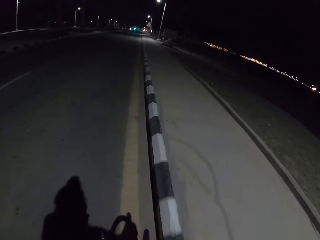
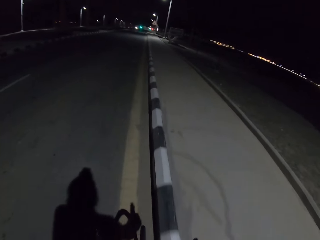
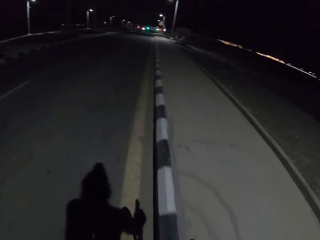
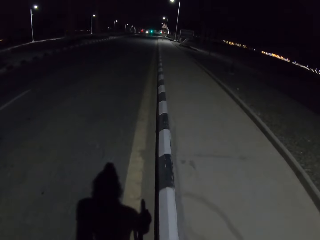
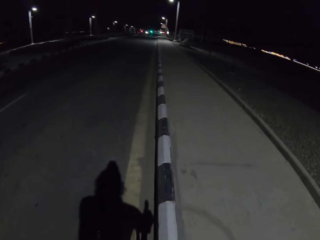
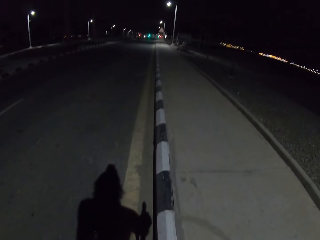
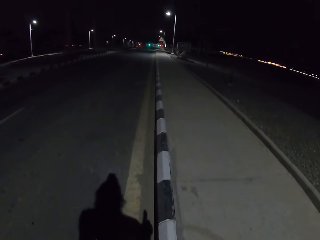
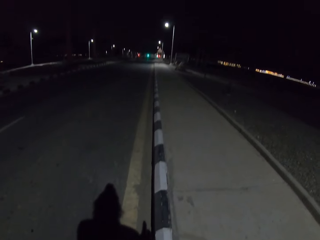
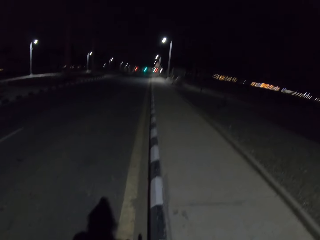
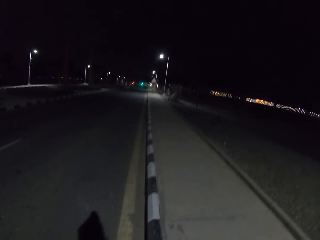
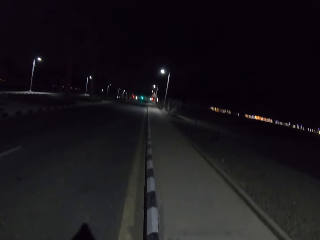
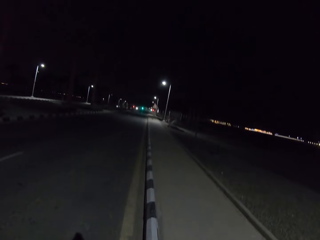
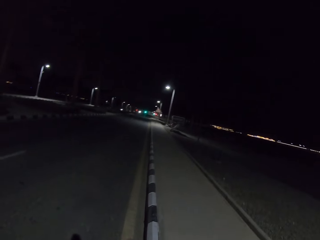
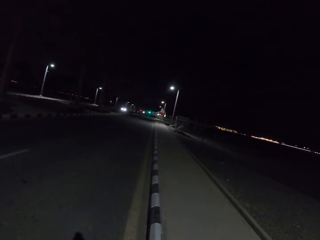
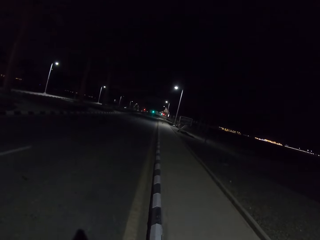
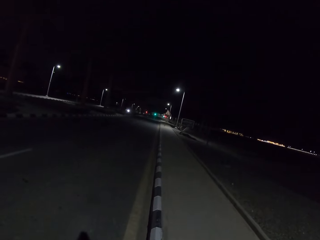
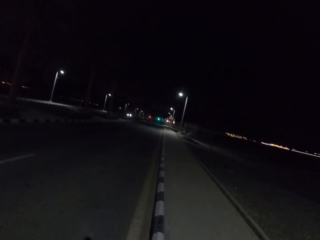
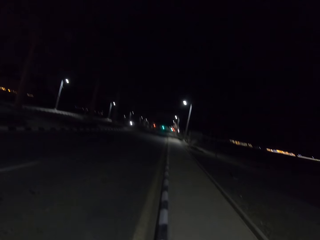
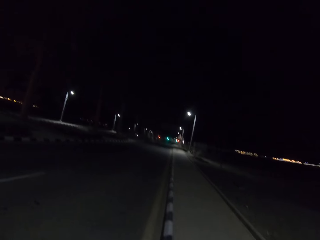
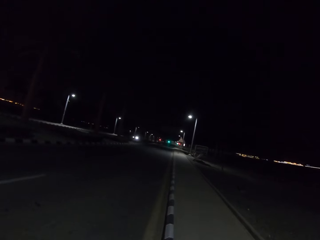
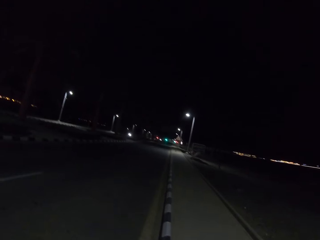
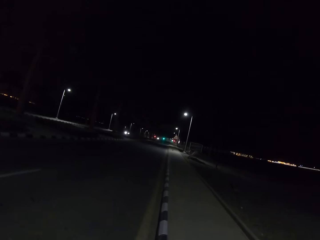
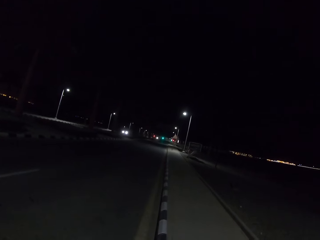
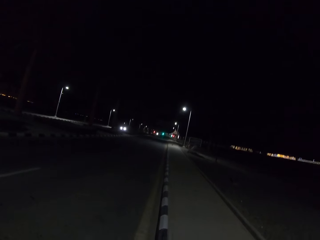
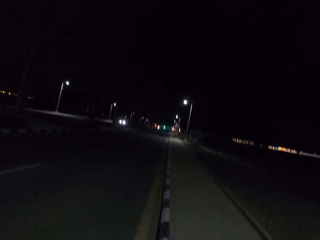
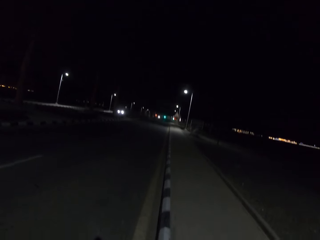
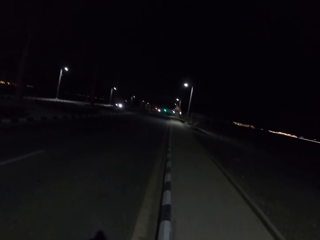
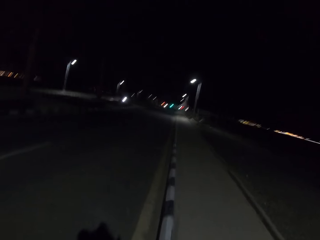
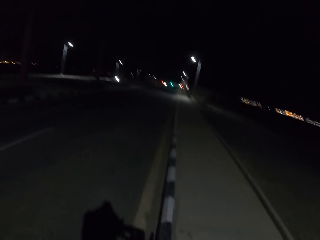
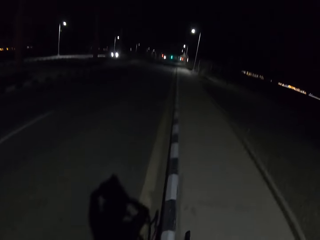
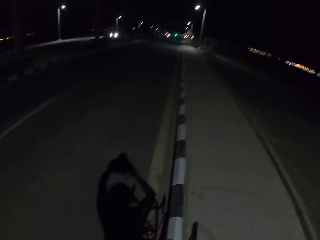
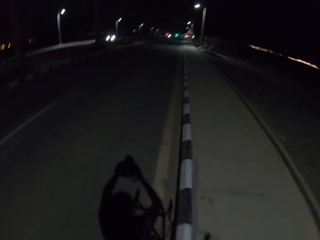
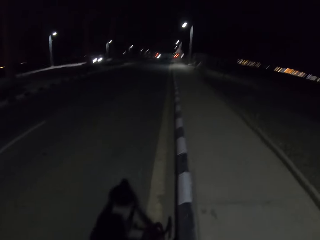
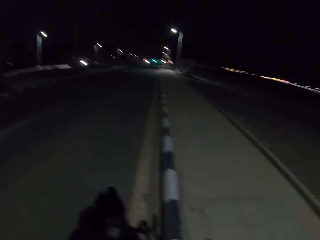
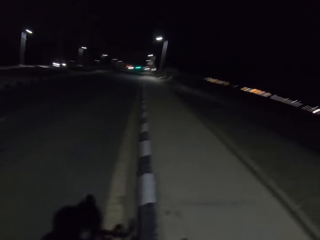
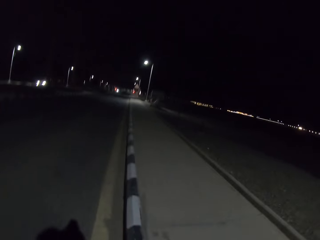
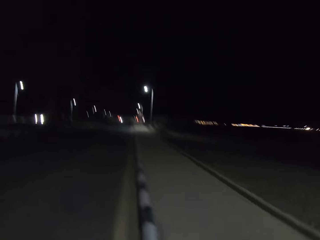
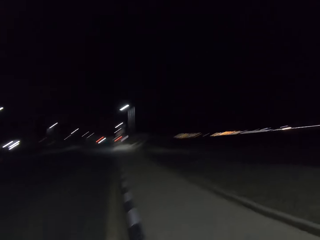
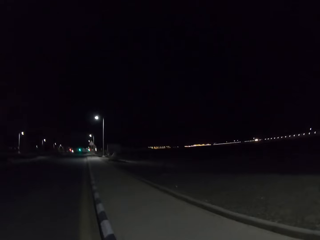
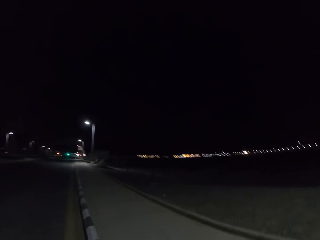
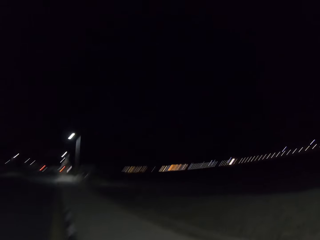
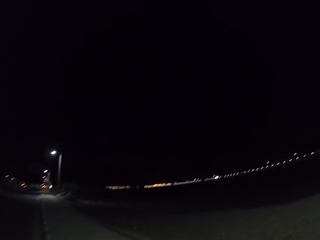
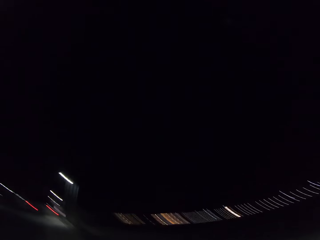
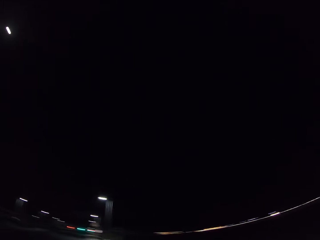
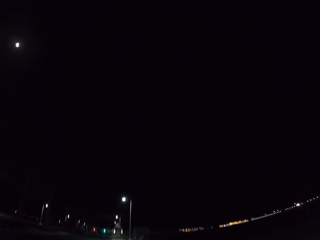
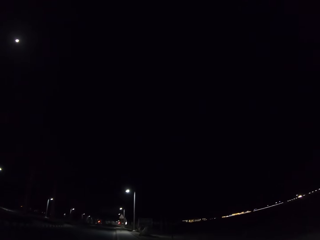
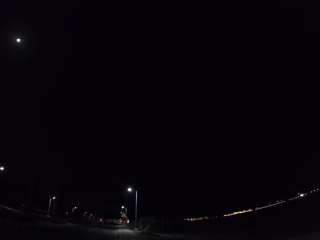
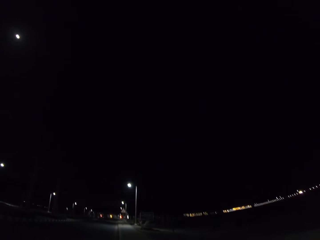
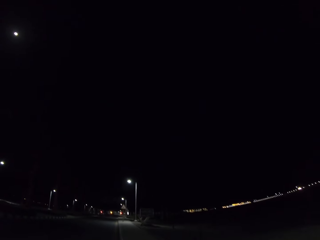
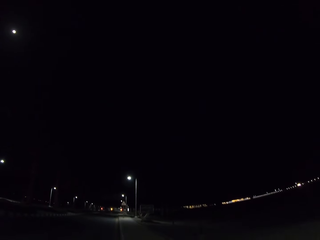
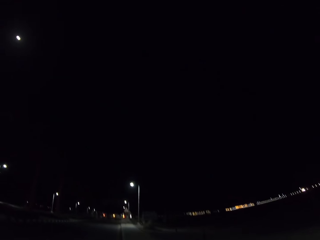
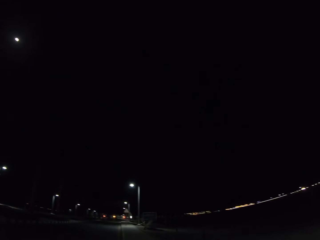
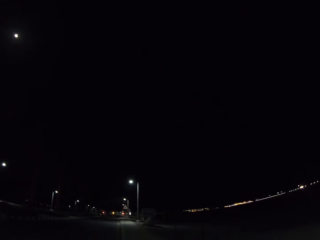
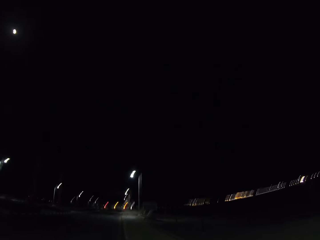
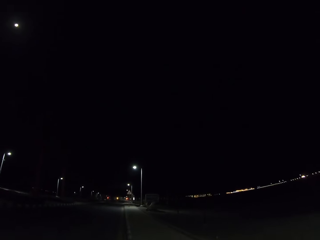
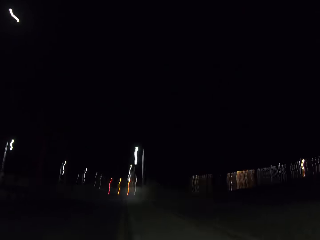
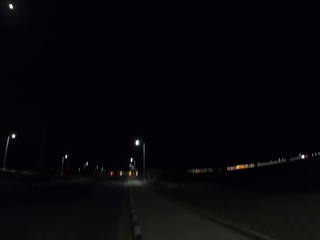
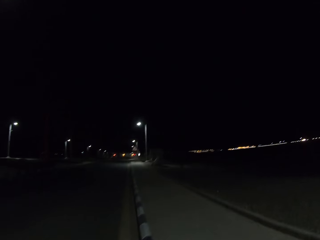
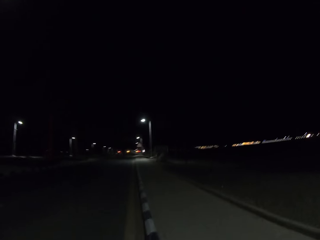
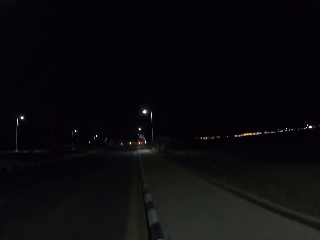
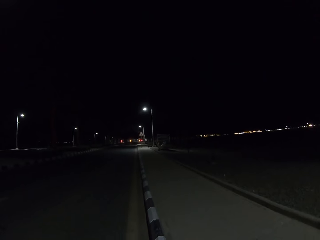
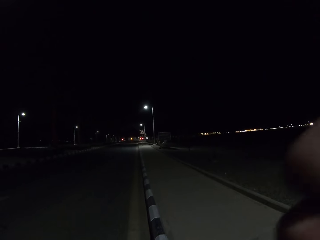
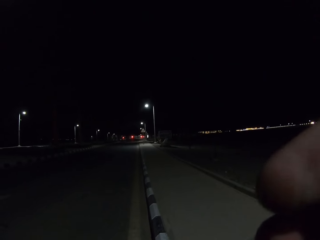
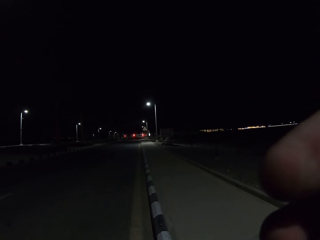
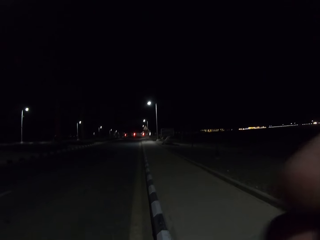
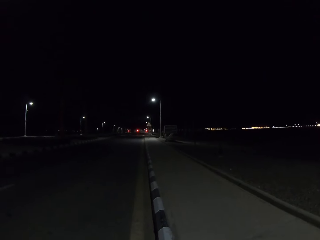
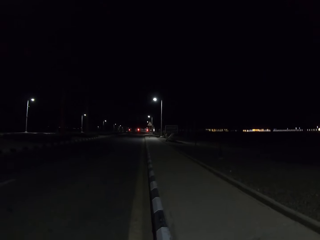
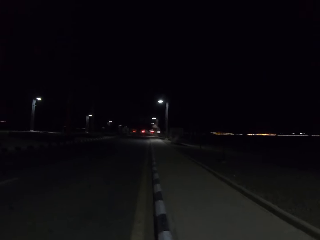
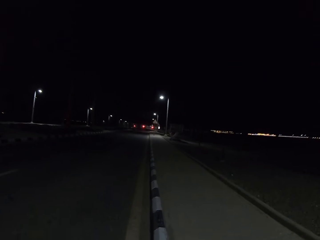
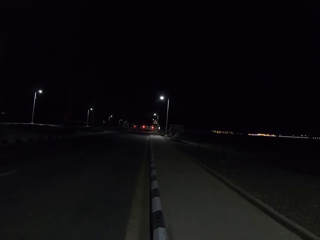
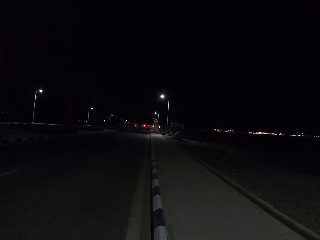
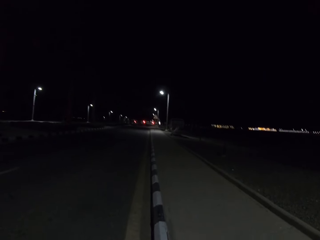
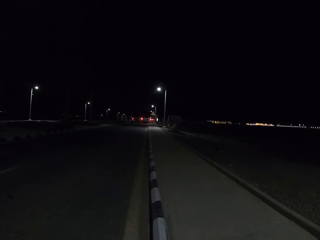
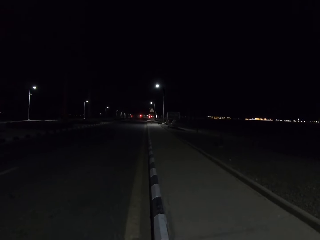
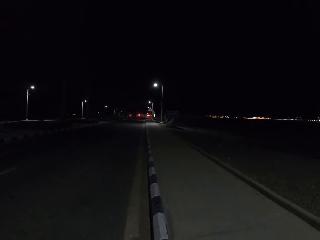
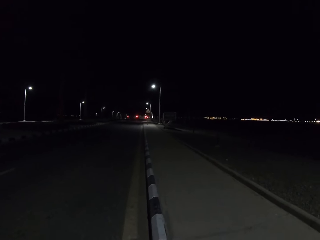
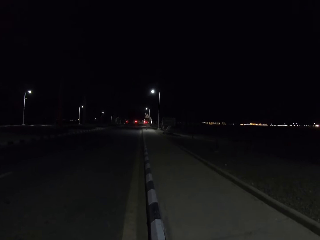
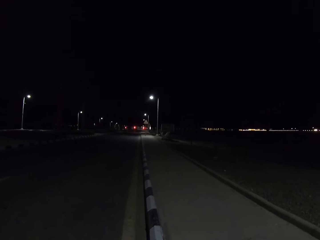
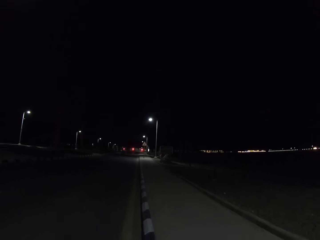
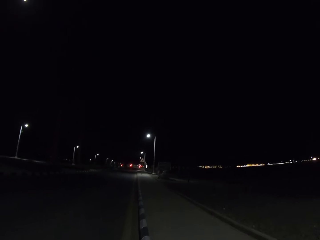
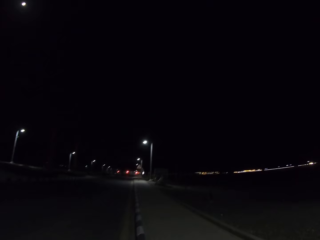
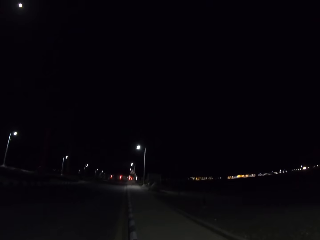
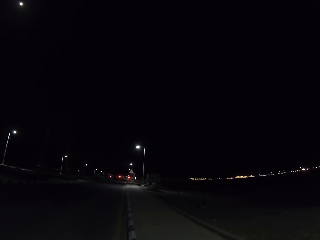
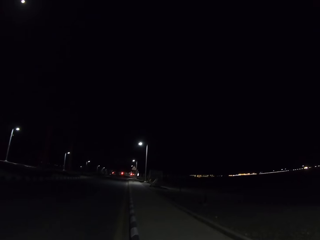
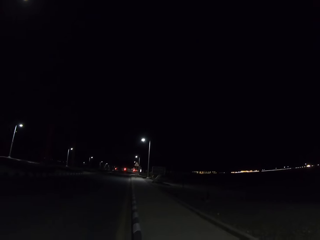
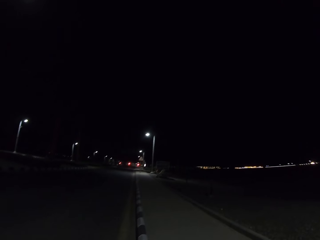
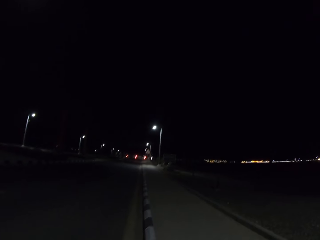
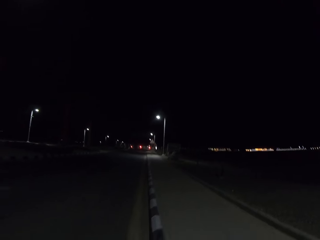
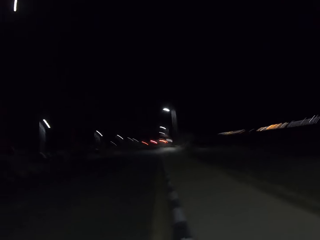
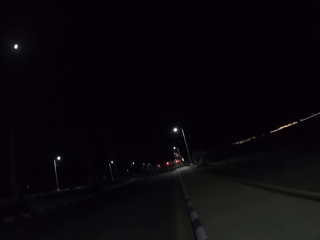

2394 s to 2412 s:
The camera wearer stops cycling on the road. They move the right hand.

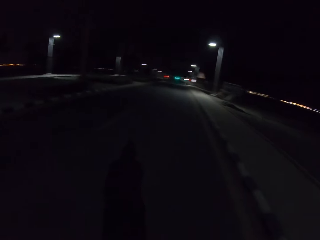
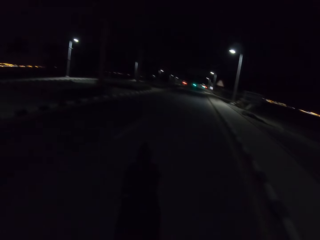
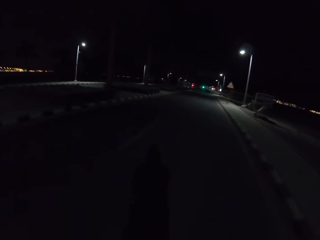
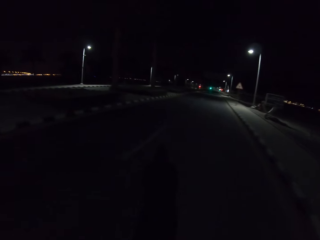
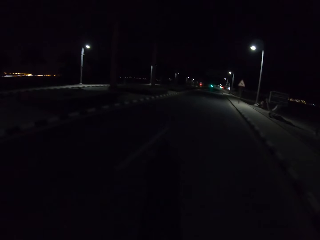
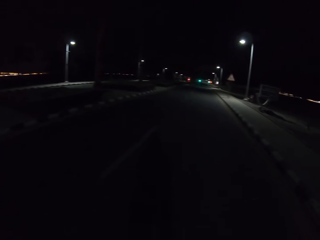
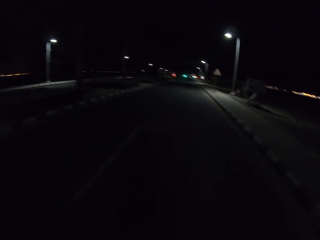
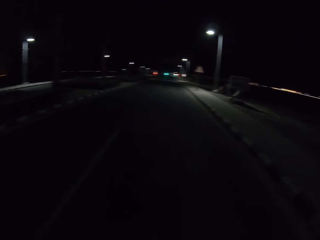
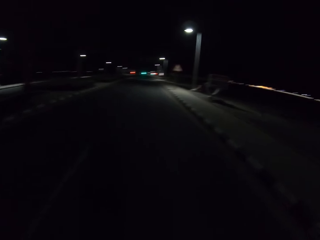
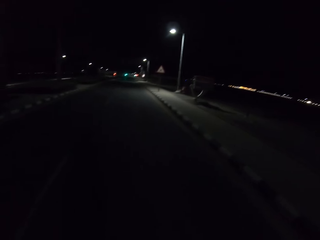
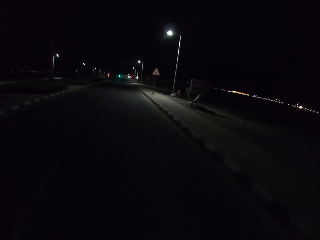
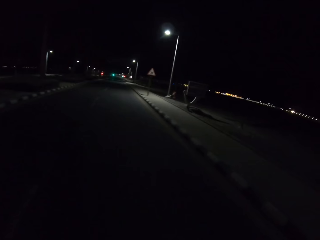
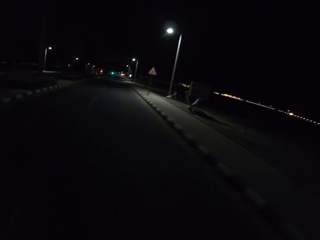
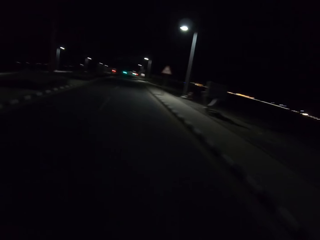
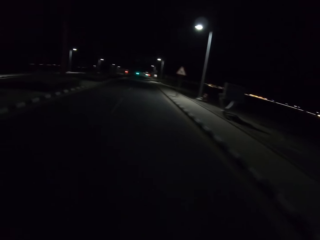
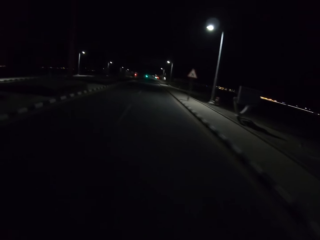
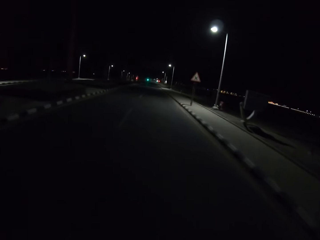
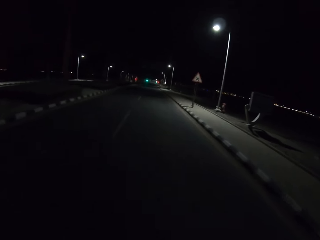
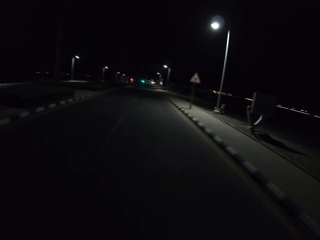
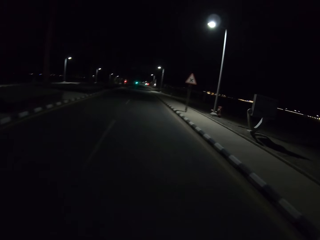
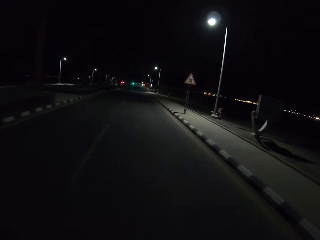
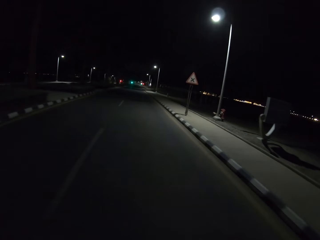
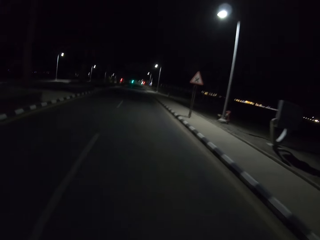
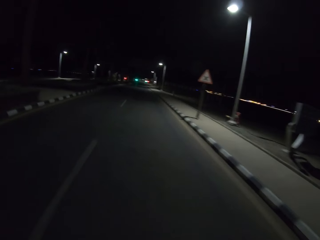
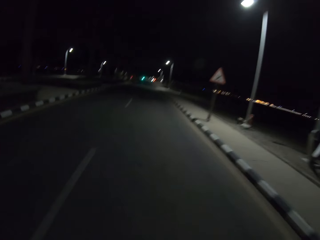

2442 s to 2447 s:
The camera wearer rides a bicycle on the road.
